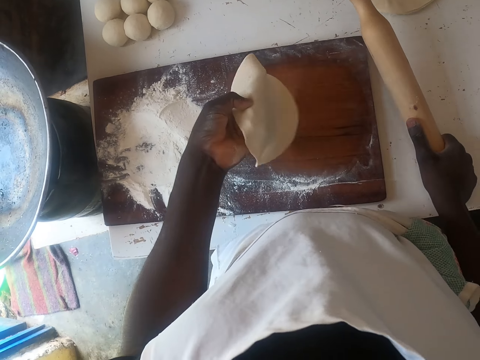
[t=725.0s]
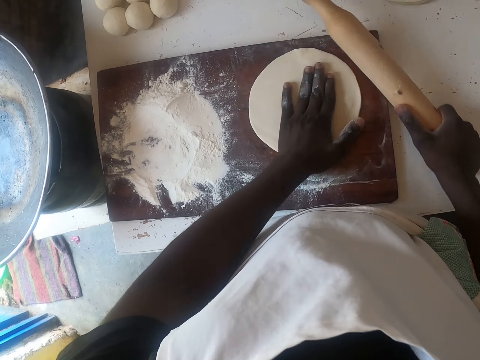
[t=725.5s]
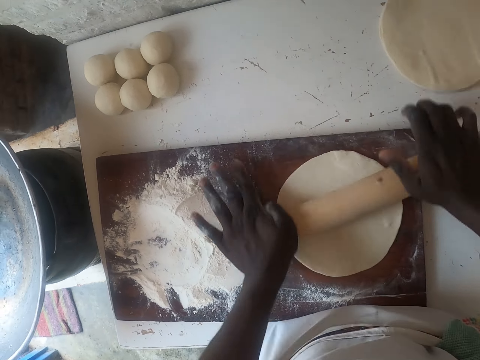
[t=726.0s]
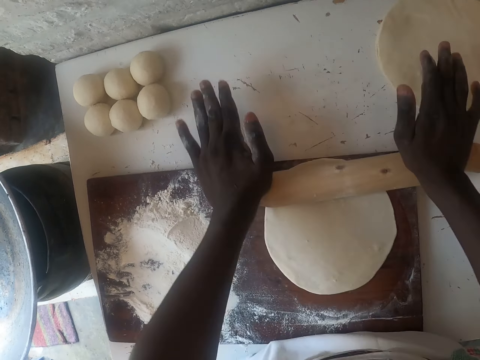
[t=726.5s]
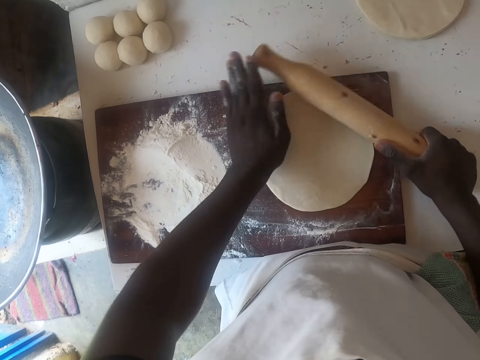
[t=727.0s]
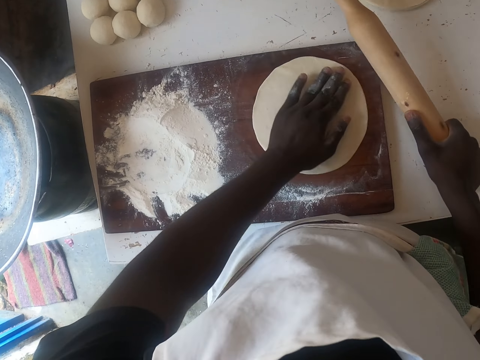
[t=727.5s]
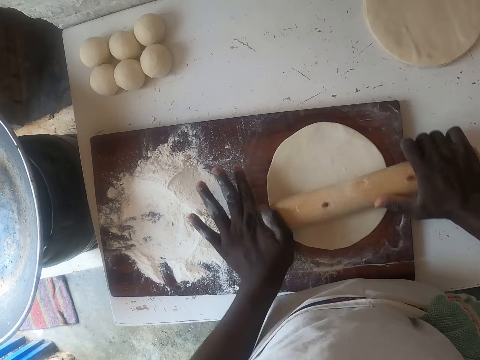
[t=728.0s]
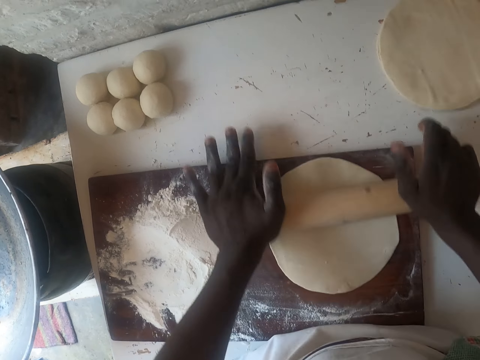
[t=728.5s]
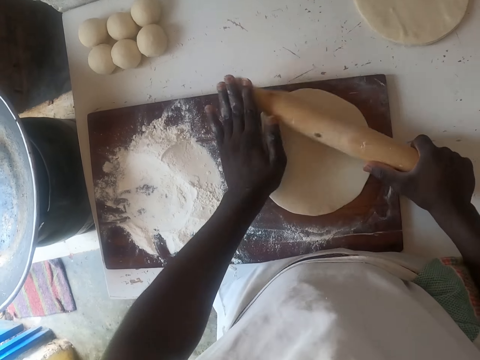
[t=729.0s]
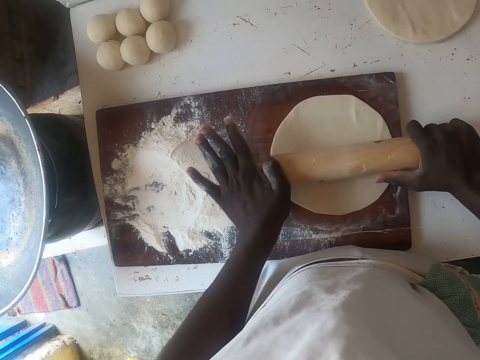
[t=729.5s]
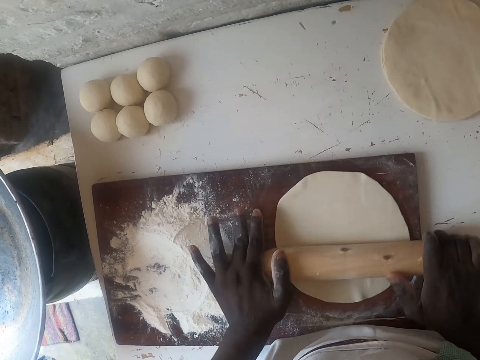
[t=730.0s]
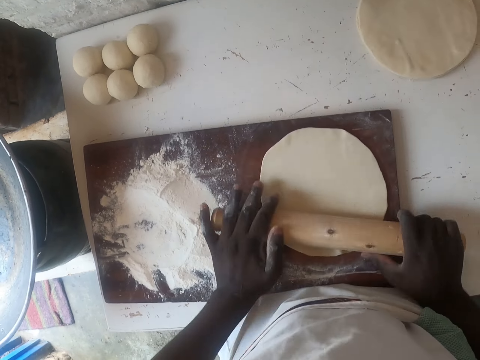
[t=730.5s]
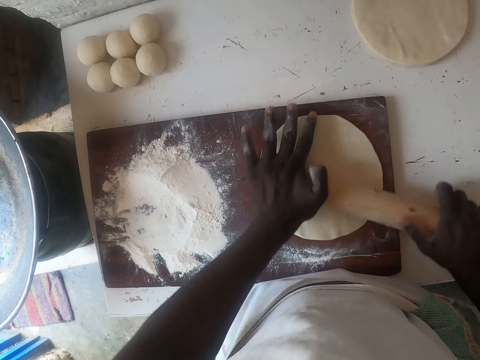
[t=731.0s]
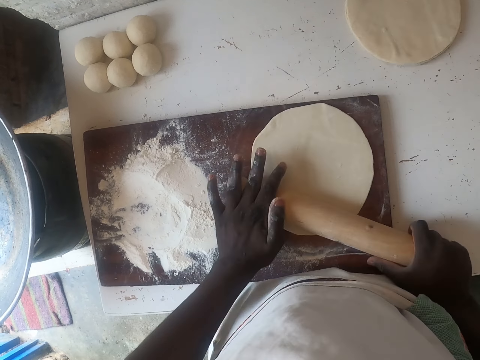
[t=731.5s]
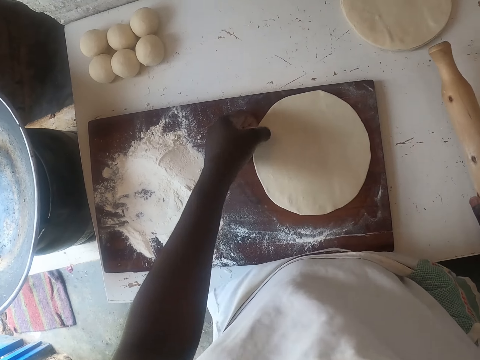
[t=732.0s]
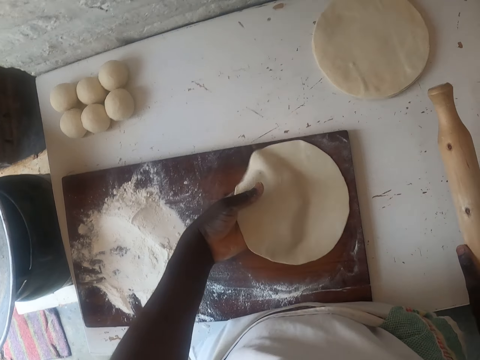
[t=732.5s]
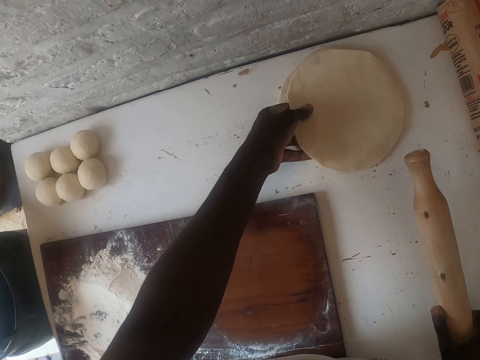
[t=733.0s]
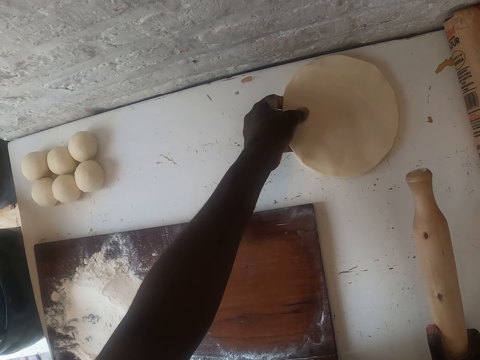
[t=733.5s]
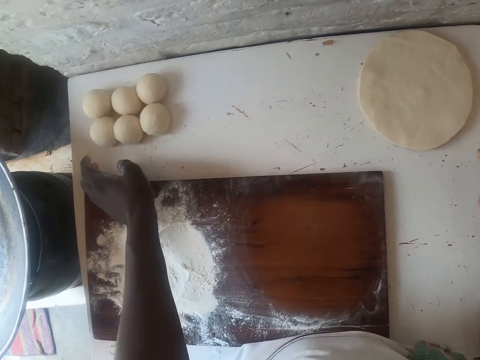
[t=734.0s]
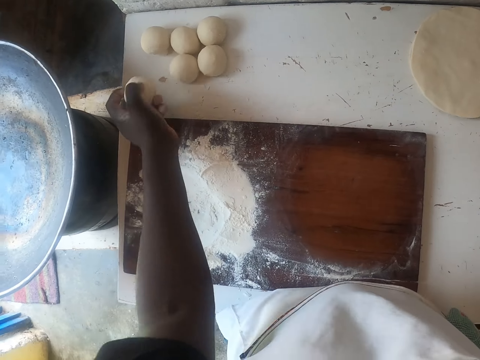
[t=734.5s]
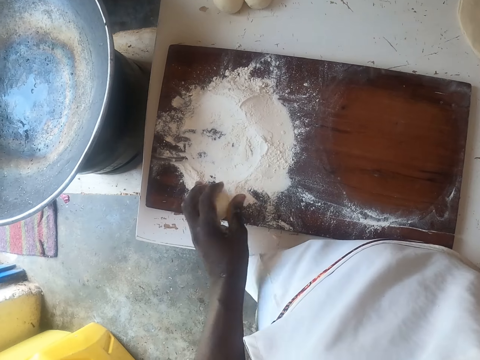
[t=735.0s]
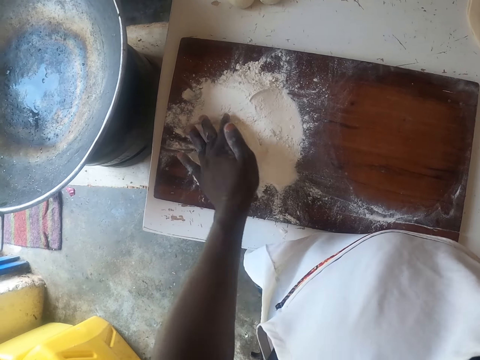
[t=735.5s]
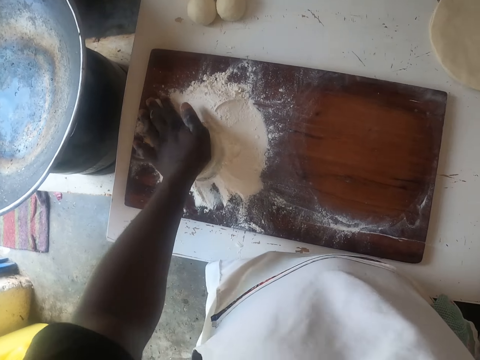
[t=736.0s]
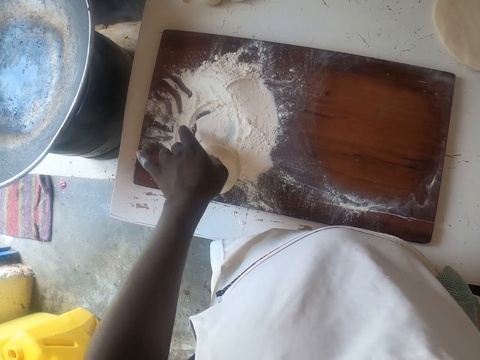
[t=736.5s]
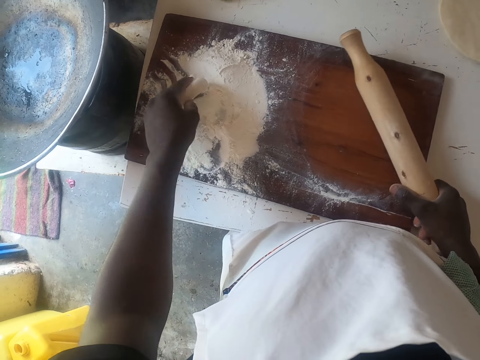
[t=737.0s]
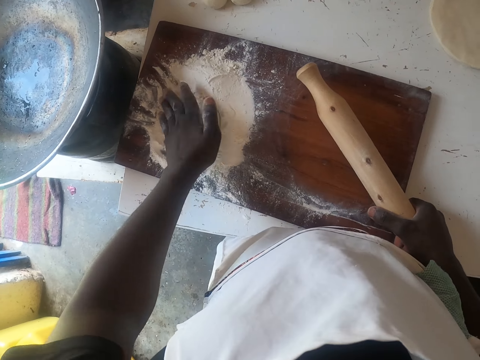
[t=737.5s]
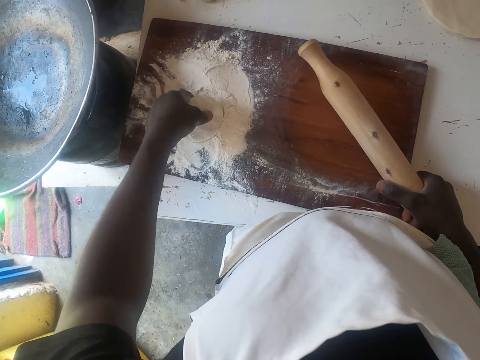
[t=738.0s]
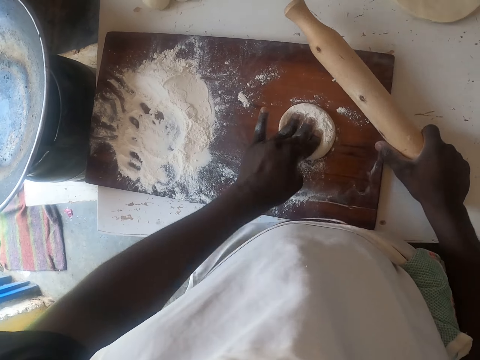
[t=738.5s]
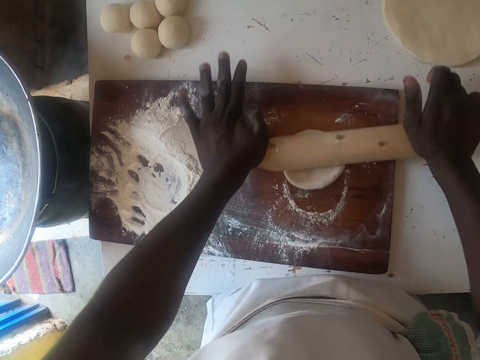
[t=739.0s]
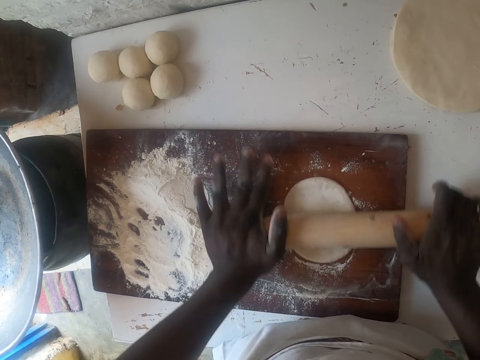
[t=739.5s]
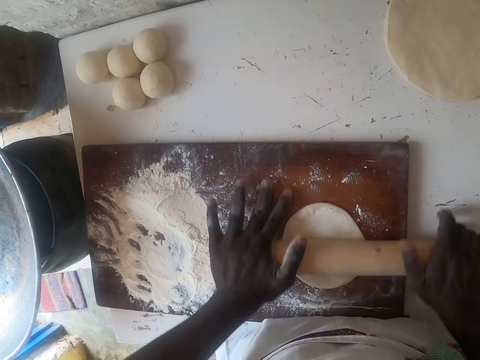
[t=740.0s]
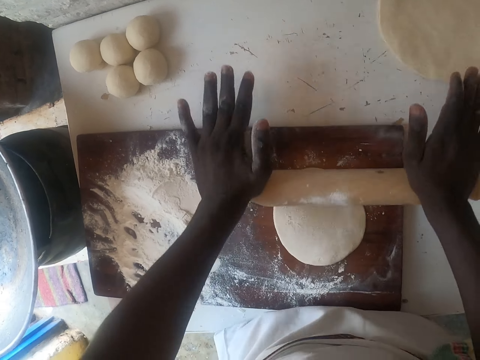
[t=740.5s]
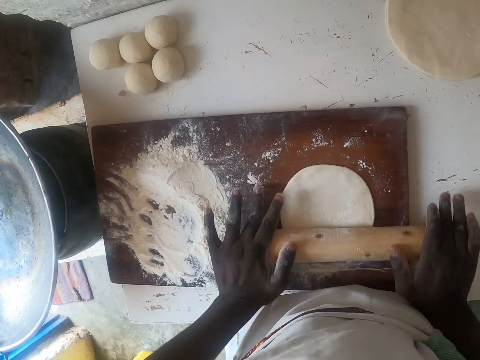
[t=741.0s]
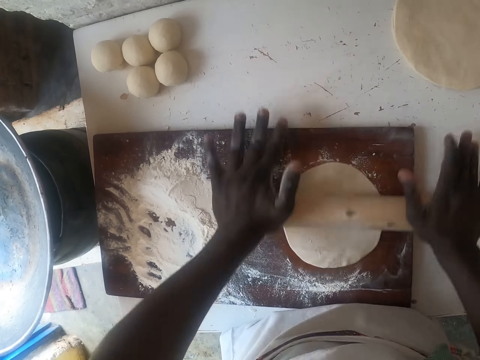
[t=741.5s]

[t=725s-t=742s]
The camera wearer turns the dough. They roll the dough with a rolling stick. They put the rolled dough on the counter top. They pick up the dough. They put the dough in flour. They roll the dough in the flour. They roll the dough with a rolling stick.

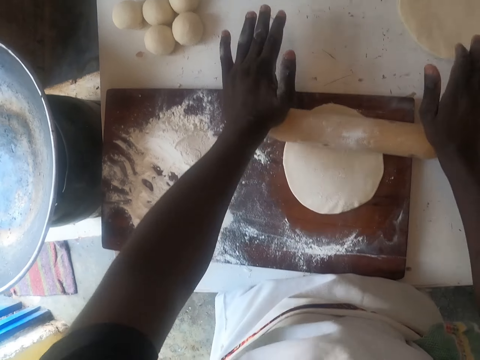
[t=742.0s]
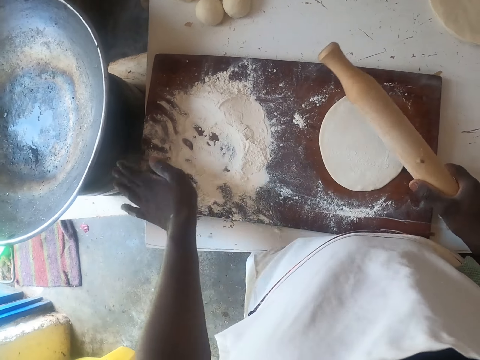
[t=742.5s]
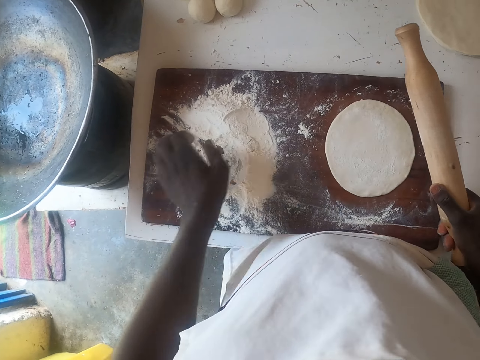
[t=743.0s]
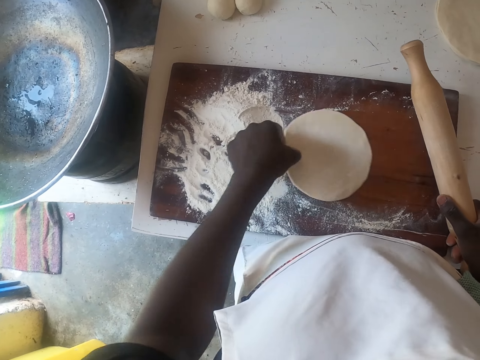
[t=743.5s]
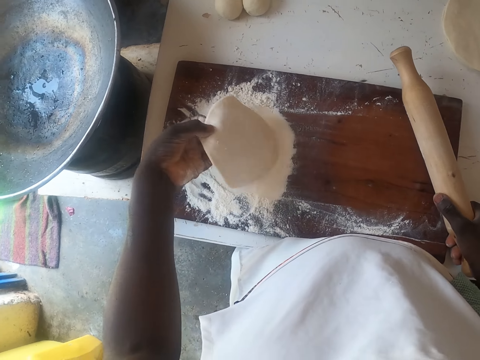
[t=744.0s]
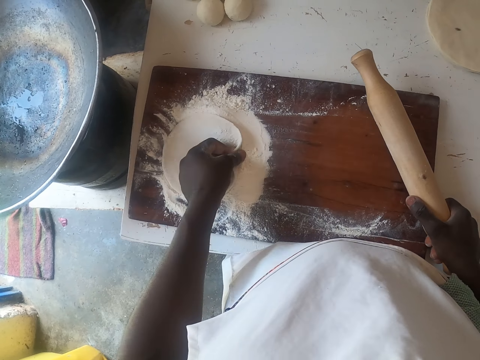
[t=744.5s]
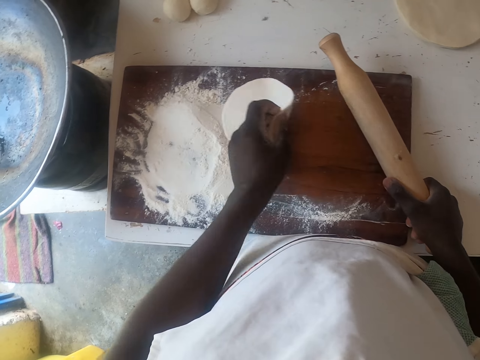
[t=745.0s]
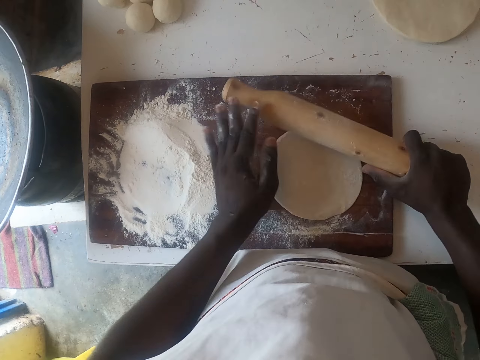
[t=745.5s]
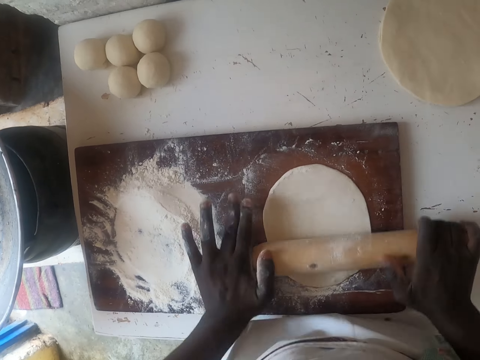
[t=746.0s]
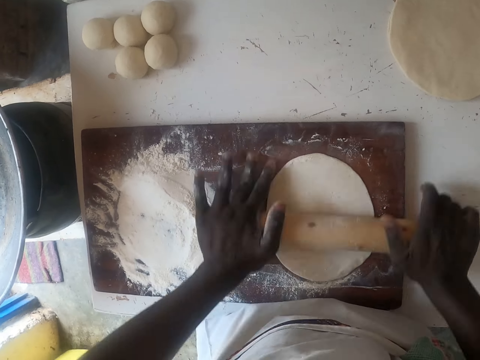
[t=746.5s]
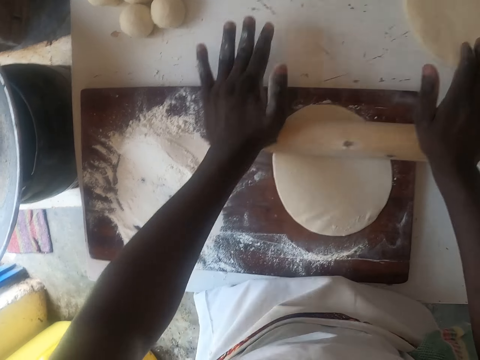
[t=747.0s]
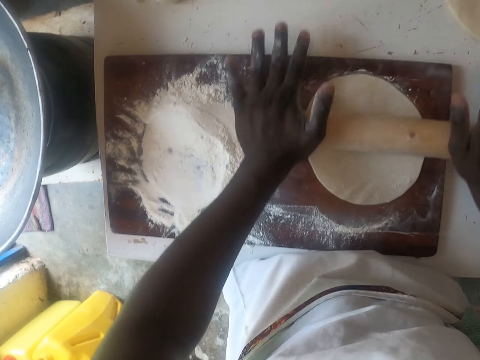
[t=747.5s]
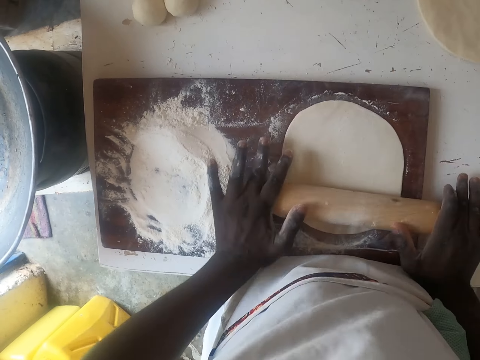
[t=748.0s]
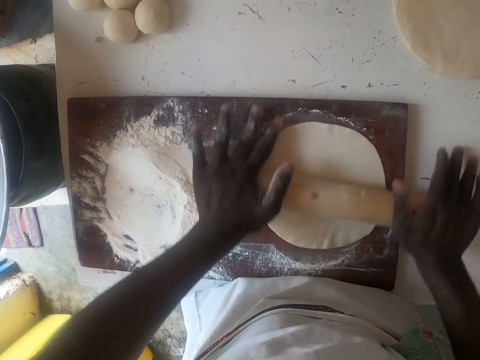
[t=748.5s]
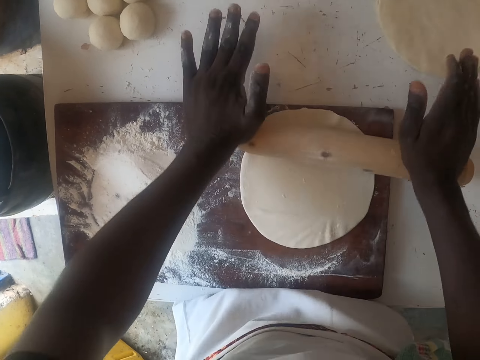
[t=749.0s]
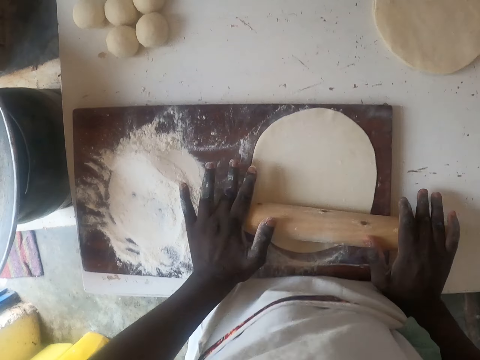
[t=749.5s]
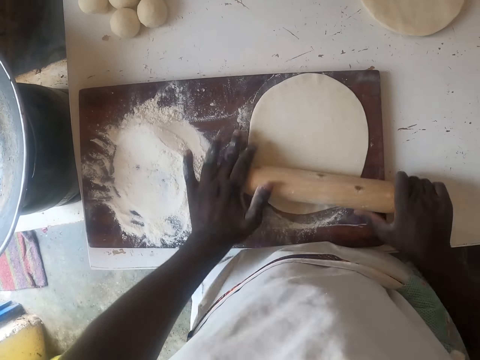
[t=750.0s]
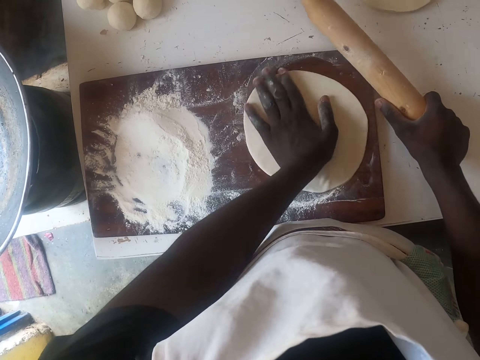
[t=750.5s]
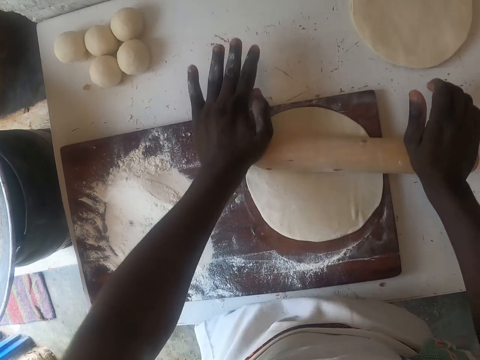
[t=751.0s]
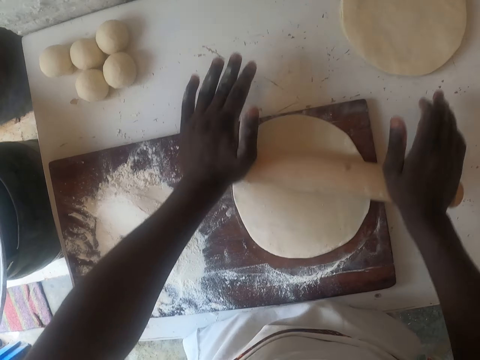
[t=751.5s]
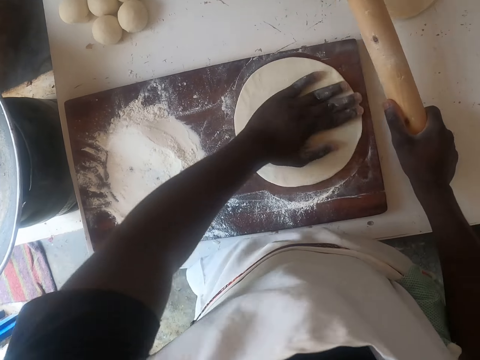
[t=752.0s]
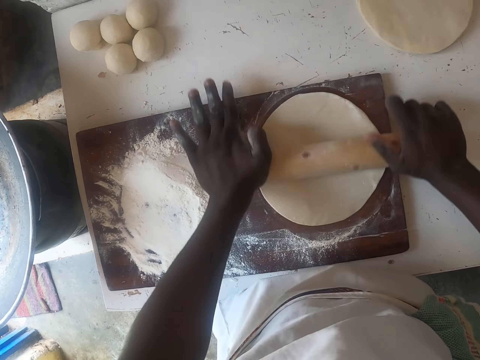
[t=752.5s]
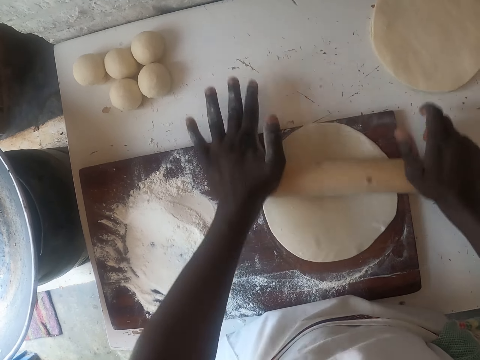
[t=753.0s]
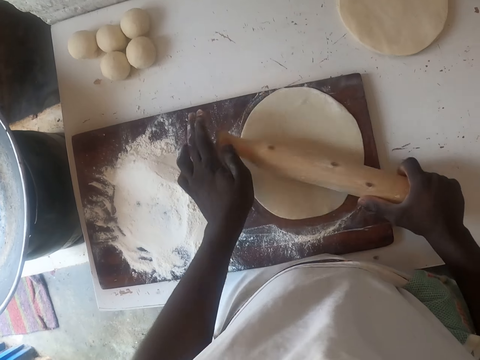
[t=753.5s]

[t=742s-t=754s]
The camera wearer moves the chopping board. They put the dough in flour. They roll the dough with a rolling stick. They turn the dough.
